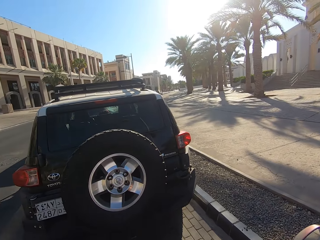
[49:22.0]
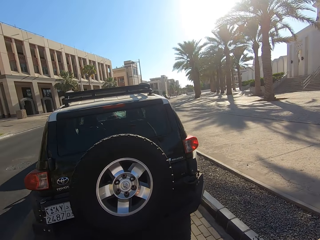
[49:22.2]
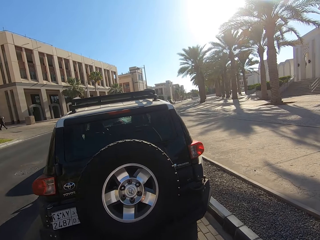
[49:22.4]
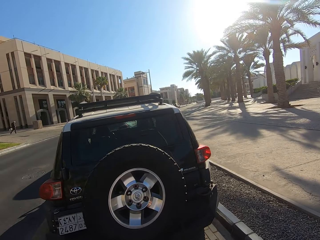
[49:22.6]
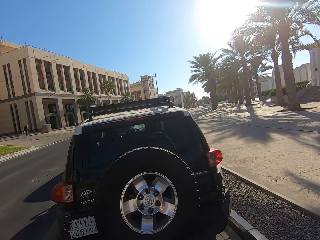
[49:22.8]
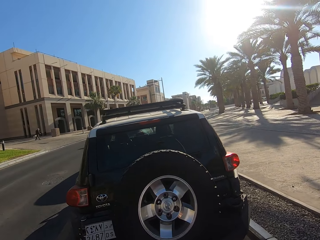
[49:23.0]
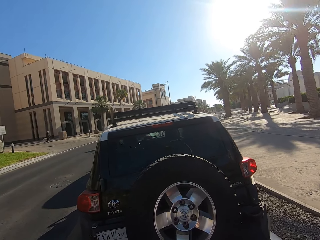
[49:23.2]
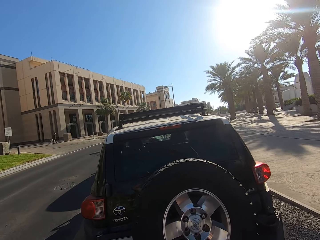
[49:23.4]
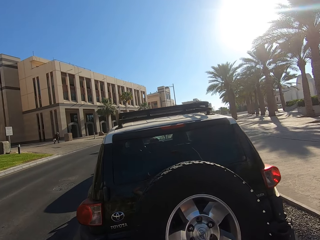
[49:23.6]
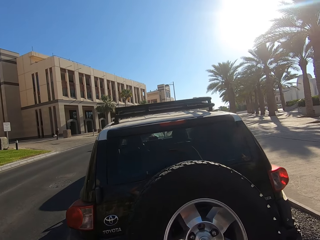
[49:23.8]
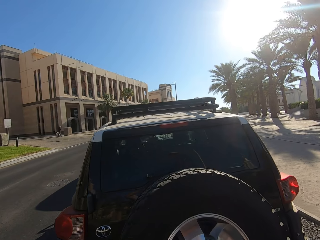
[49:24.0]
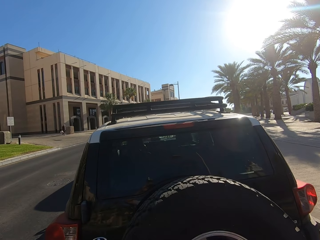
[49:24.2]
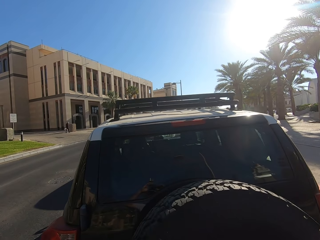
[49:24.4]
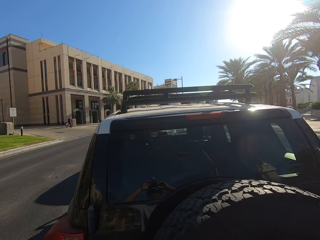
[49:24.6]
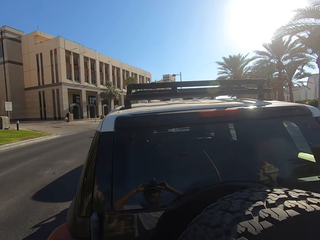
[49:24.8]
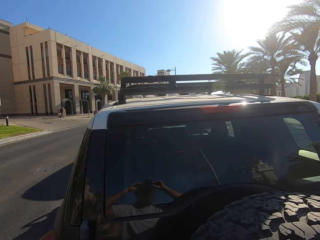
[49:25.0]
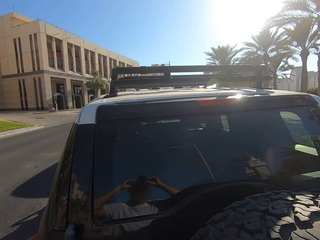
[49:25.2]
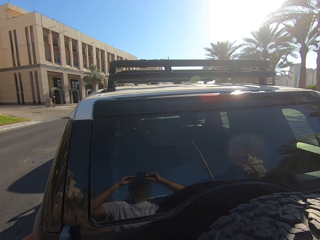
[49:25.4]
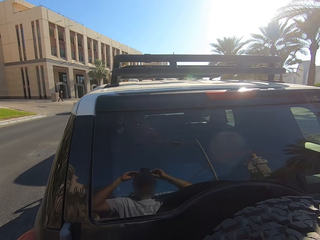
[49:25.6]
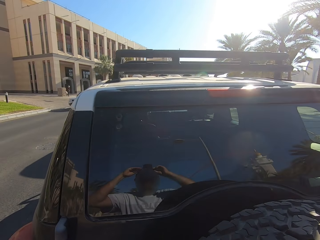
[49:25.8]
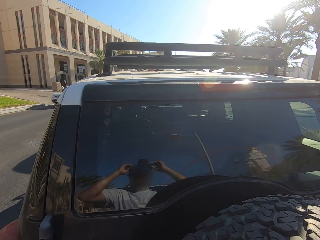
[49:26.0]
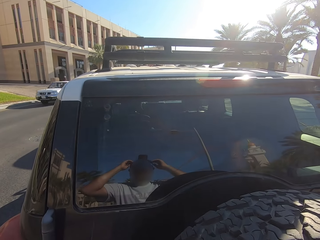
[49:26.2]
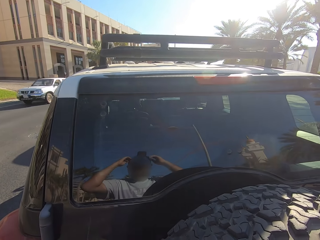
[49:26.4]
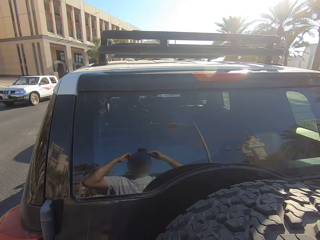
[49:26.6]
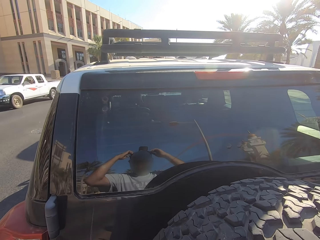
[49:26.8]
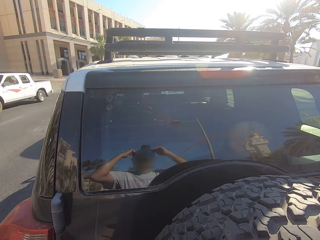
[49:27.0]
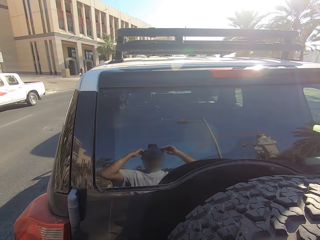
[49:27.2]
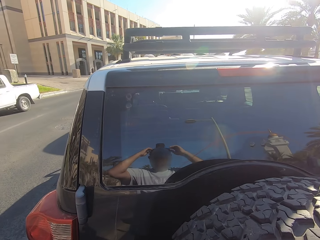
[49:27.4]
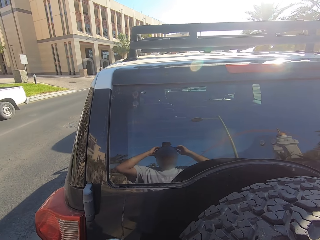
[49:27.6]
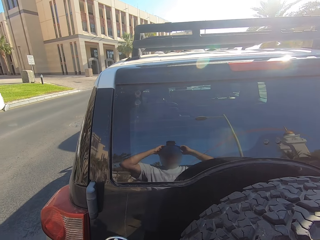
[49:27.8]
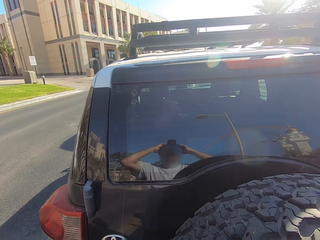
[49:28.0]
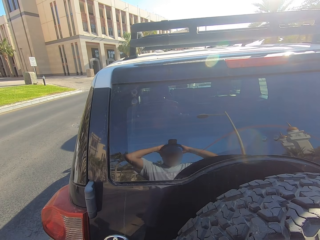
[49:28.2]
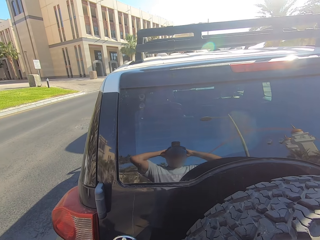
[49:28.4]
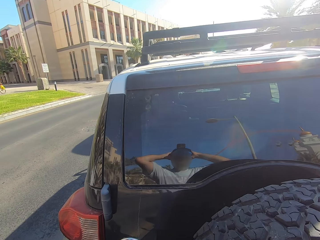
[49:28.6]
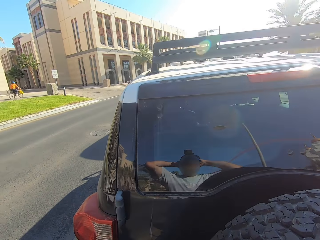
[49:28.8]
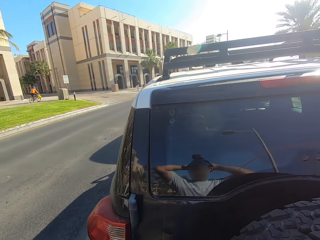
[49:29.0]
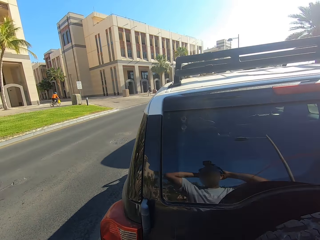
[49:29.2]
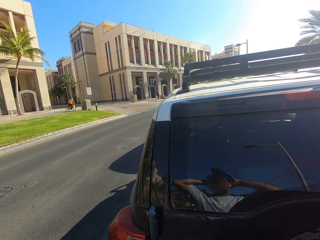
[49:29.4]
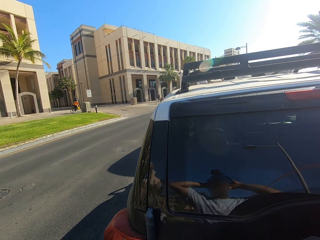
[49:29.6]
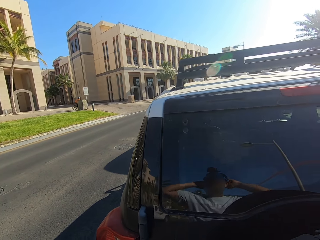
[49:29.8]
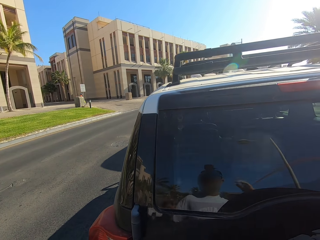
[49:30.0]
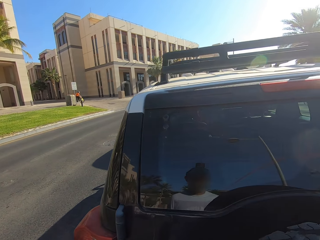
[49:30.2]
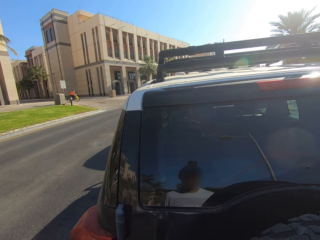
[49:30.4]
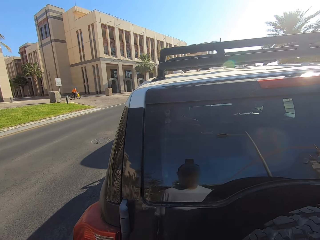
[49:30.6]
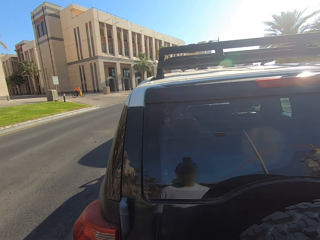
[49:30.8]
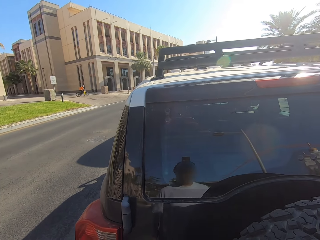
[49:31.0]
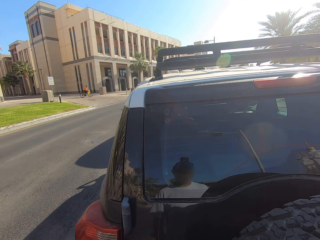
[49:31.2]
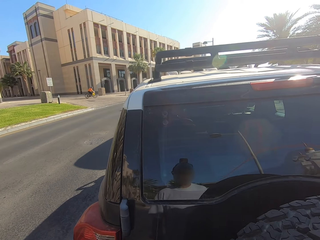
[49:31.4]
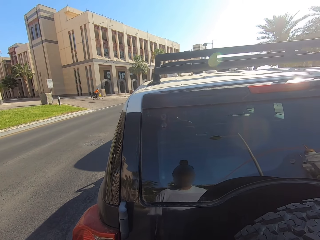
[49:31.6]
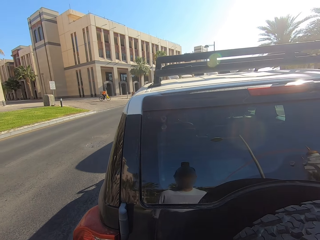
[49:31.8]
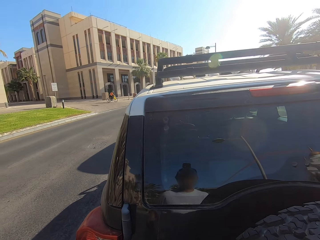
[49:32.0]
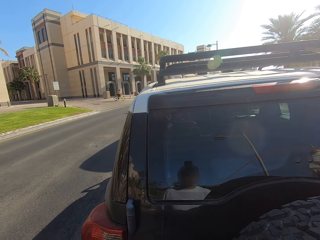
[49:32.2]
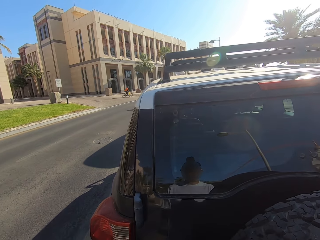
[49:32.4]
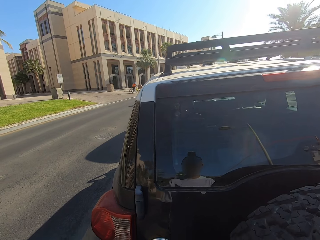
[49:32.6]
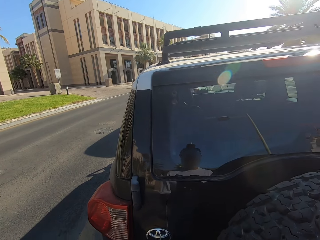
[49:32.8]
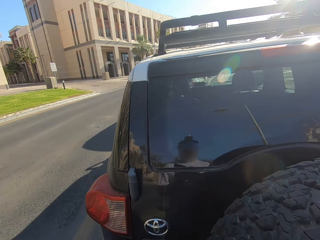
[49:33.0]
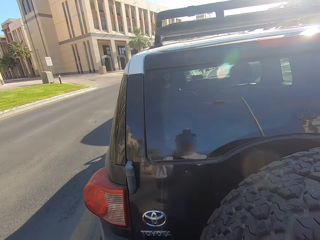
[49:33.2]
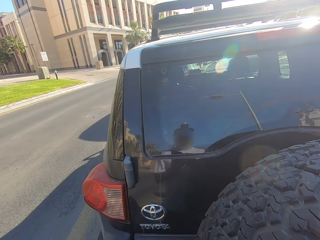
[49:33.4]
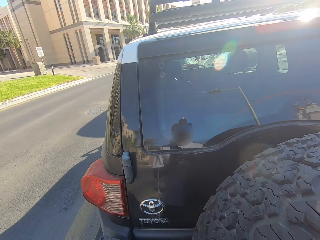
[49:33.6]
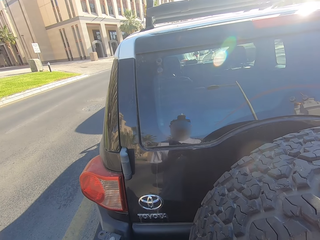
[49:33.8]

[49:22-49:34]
The camera wearer looks around. They adjust the camera.

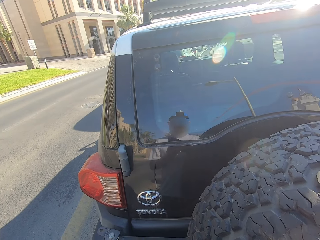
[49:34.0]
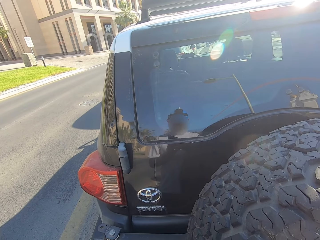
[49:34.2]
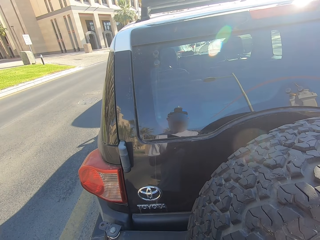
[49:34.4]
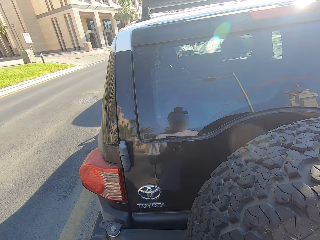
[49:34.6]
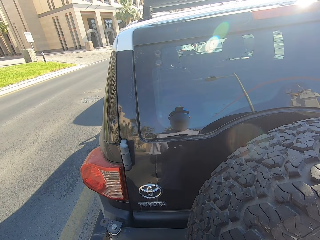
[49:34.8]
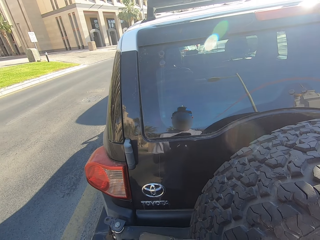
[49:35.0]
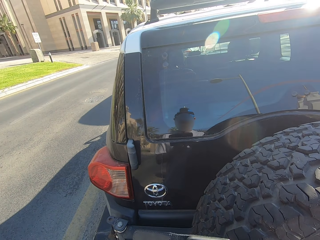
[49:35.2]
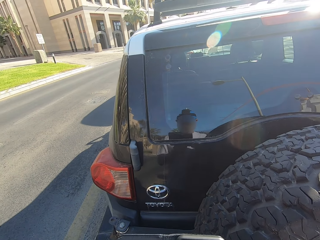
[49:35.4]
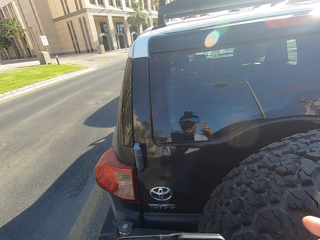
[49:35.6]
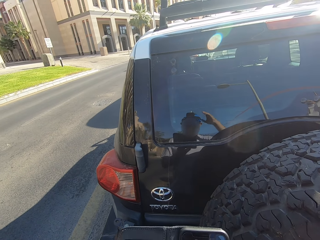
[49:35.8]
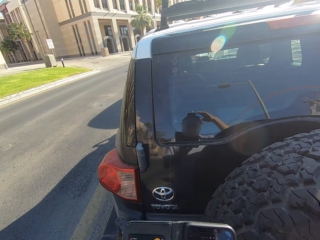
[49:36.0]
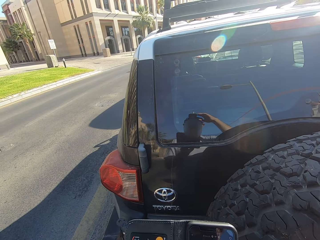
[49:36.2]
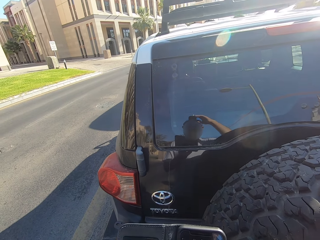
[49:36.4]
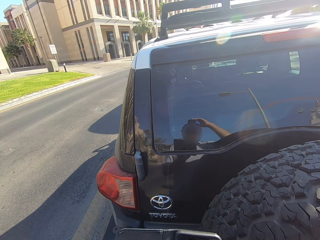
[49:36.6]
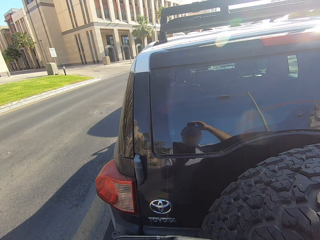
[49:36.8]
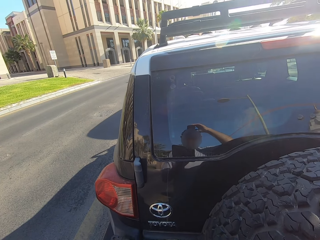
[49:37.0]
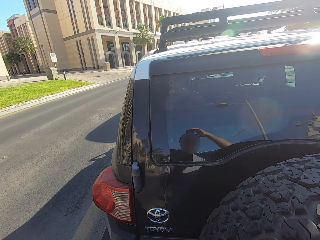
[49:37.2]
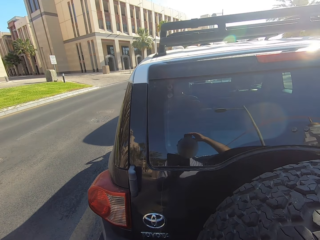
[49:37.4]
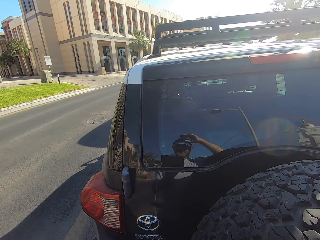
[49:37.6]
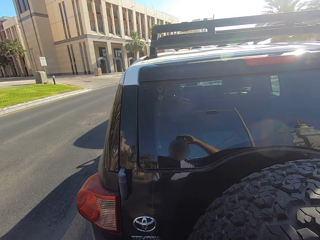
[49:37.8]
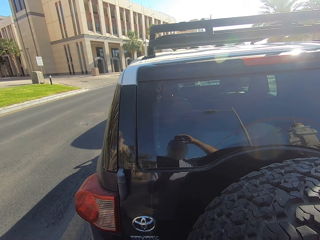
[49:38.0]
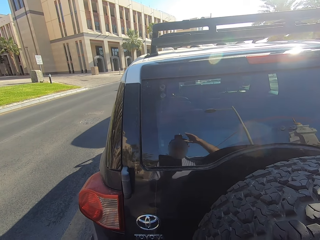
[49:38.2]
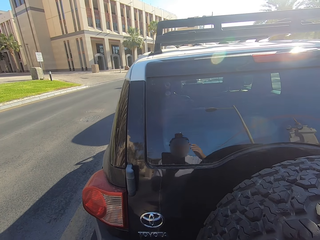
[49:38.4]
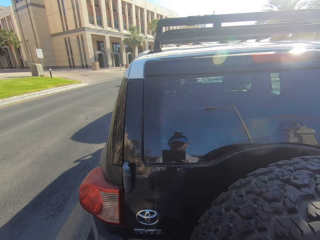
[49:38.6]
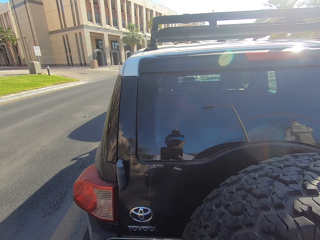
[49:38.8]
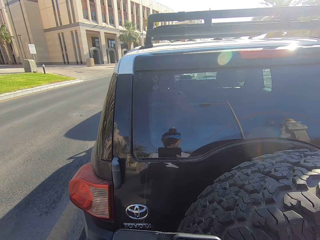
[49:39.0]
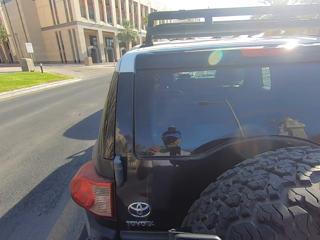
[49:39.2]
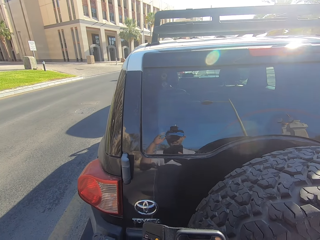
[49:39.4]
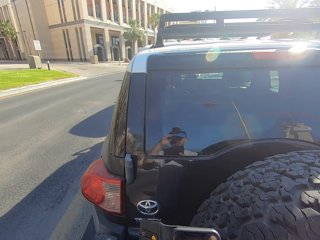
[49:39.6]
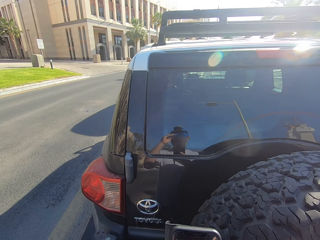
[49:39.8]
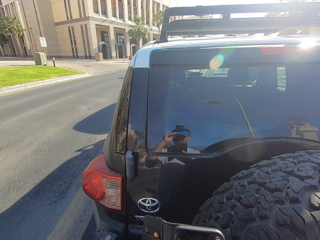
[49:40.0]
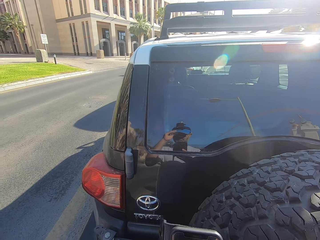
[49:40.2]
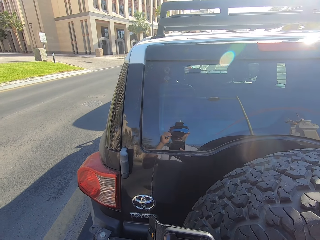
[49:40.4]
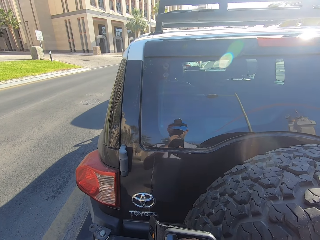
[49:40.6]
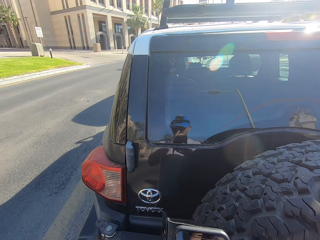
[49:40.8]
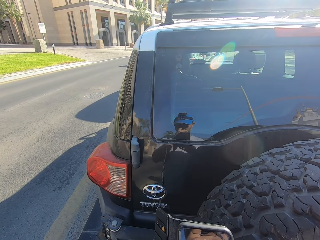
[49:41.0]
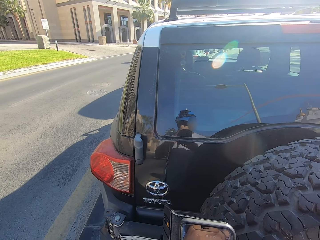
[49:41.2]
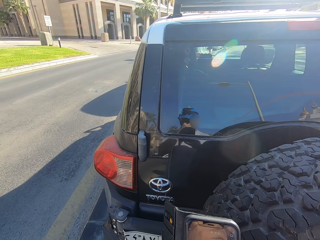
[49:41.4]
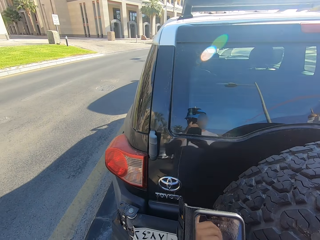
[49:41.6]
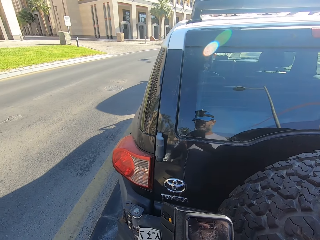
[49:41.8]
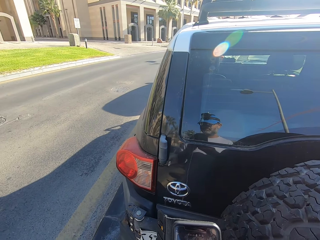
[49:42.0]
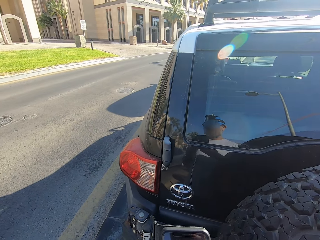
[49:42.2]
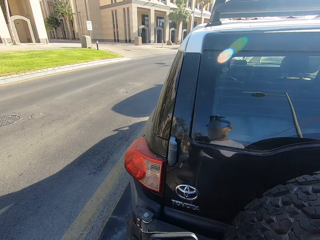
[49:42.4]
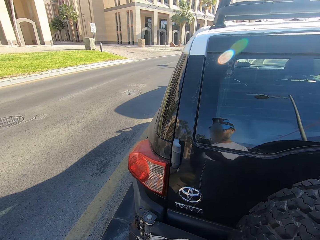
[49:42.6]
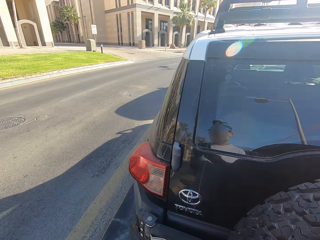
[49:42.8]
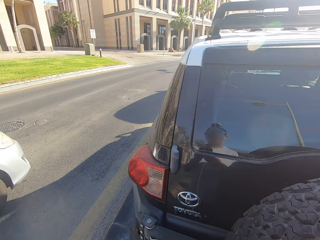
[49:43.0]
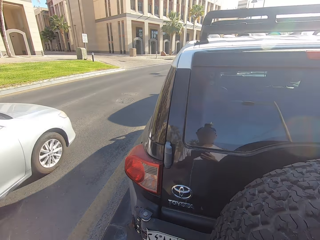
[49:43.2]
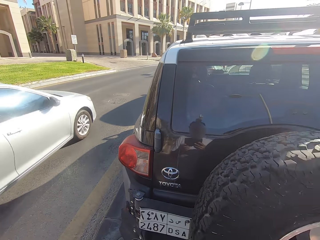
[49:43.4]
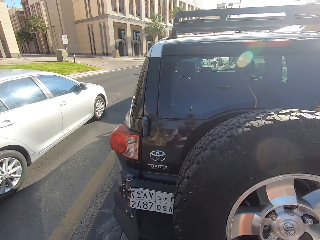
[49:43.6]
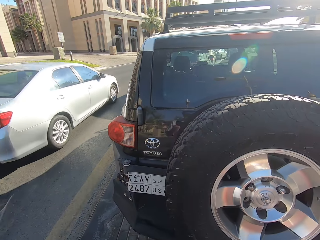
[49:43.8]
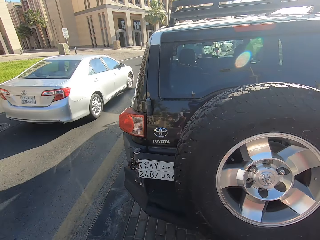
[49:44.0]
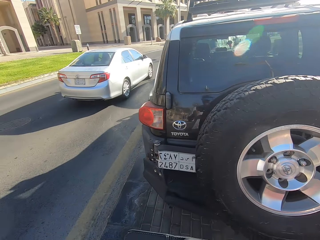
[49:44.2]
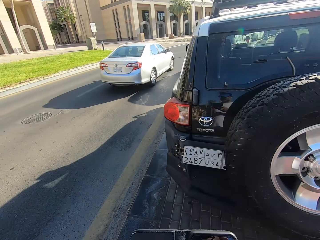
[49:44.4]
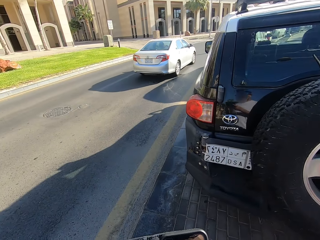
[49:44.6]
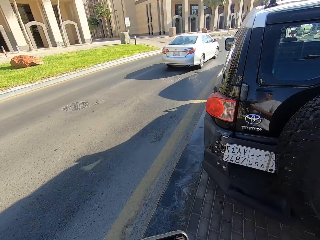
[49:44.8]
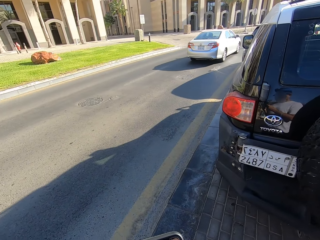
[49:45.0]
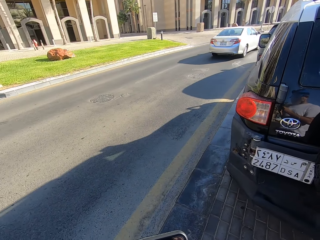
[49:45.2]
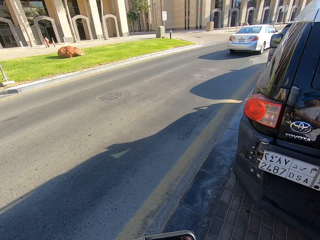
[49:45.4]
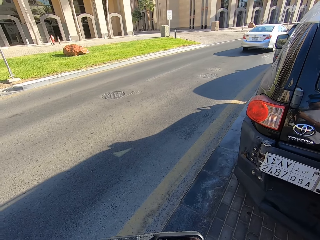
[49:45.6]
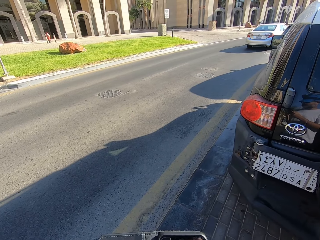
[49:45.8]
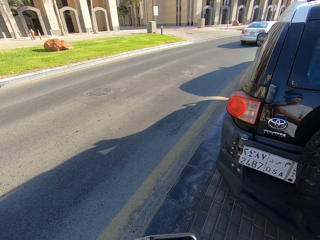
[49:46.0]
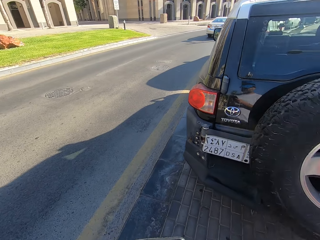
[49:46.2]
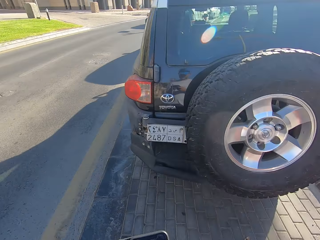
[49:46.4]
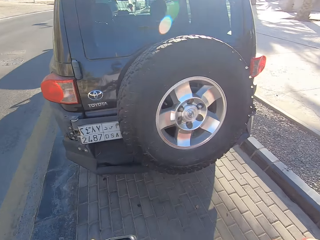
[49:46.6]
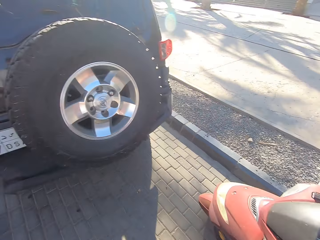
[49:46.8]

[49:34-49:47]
The camera wearer looks at his phone.
